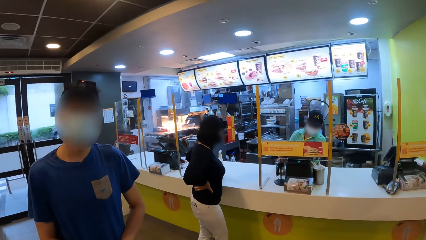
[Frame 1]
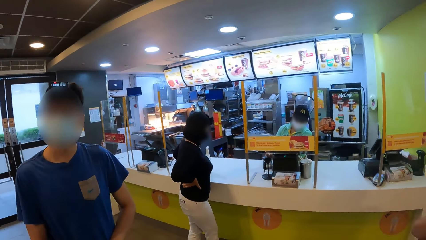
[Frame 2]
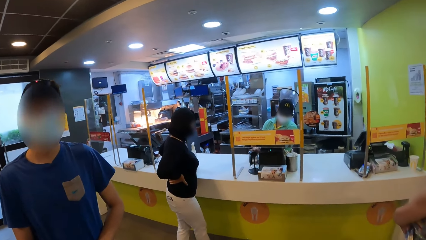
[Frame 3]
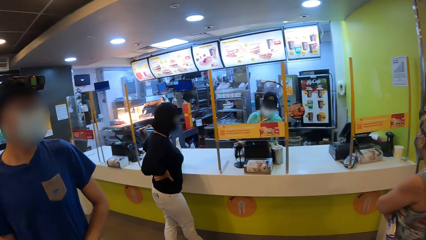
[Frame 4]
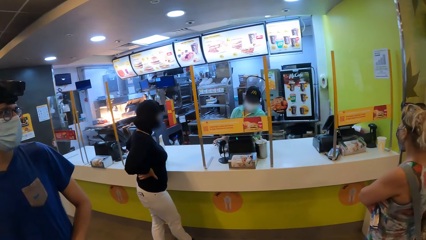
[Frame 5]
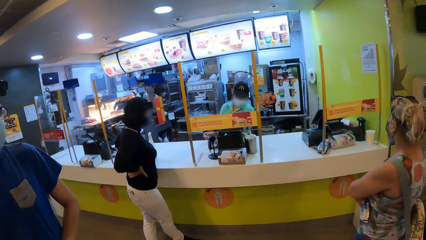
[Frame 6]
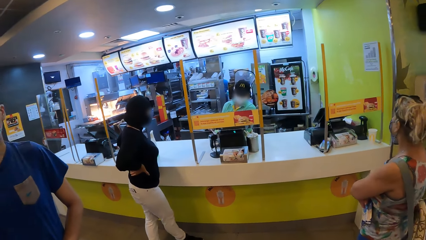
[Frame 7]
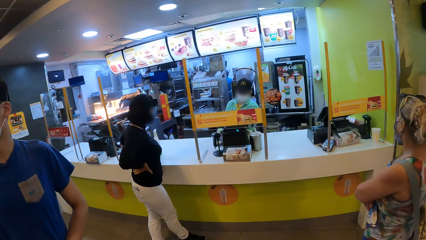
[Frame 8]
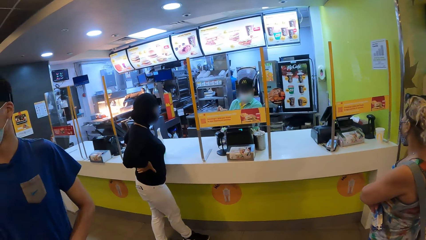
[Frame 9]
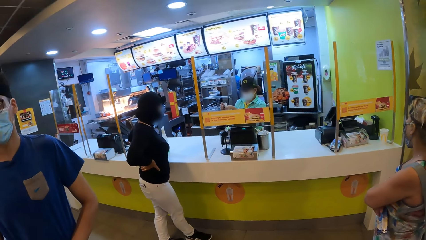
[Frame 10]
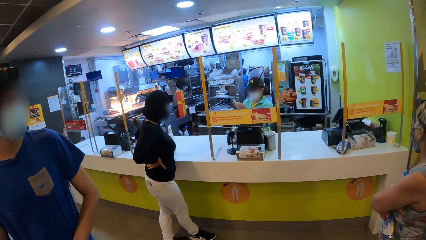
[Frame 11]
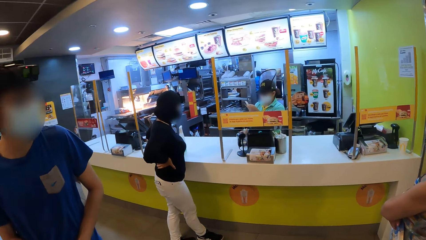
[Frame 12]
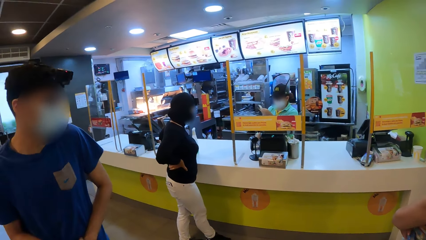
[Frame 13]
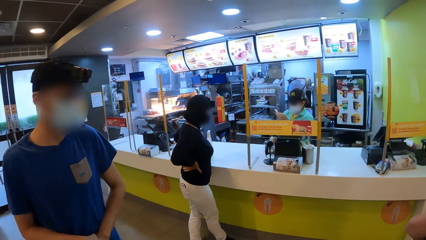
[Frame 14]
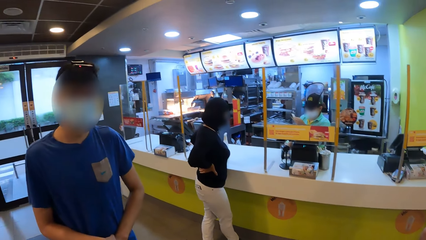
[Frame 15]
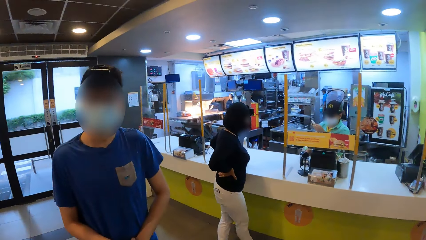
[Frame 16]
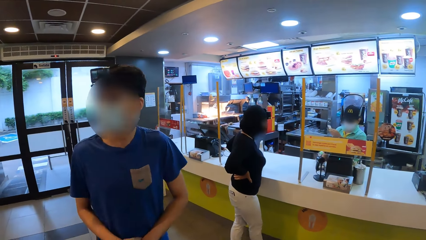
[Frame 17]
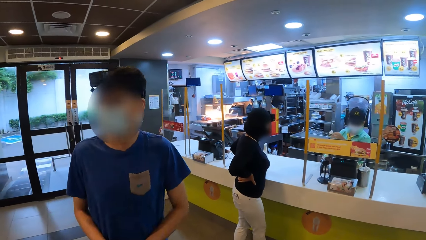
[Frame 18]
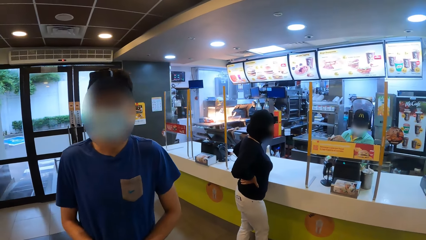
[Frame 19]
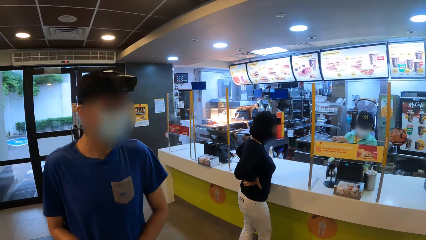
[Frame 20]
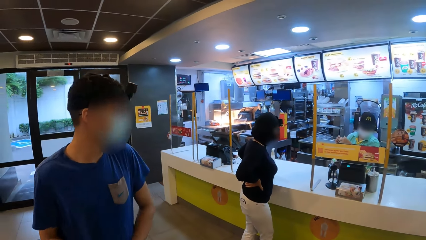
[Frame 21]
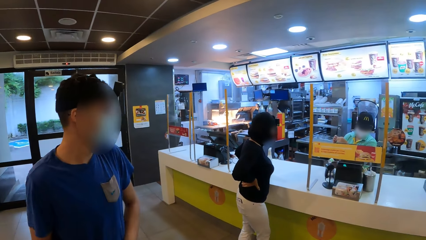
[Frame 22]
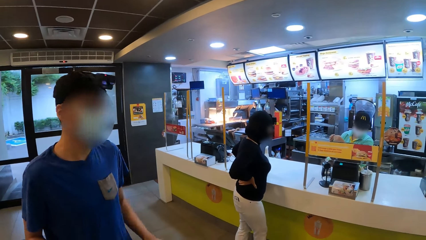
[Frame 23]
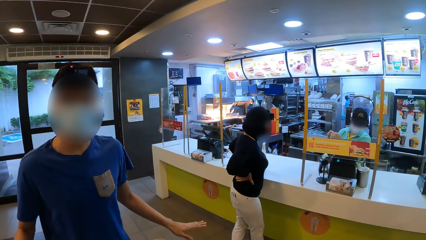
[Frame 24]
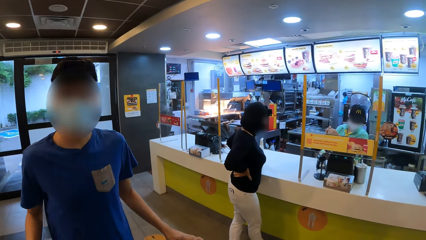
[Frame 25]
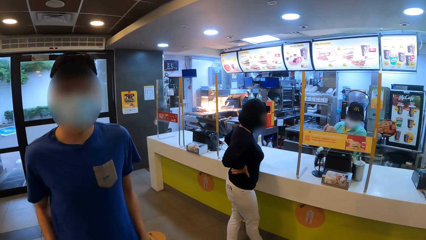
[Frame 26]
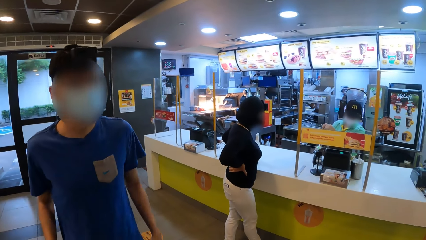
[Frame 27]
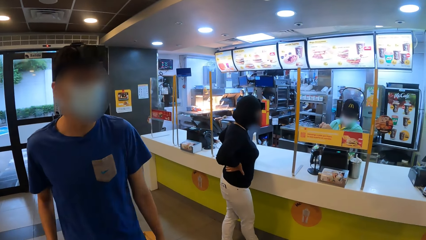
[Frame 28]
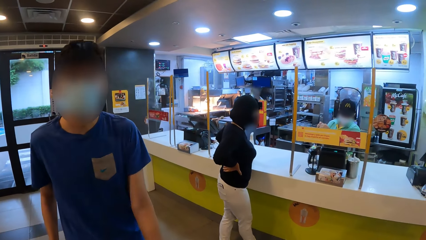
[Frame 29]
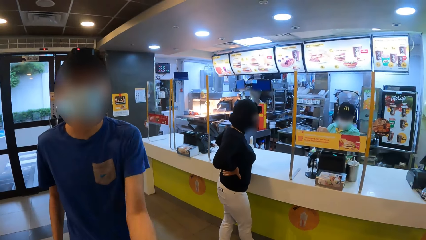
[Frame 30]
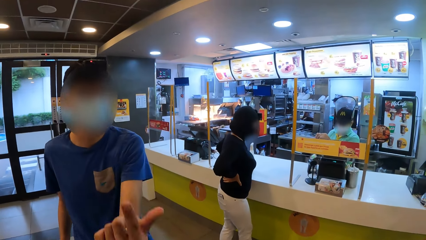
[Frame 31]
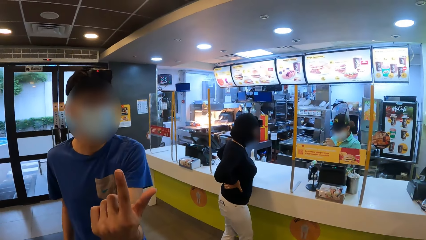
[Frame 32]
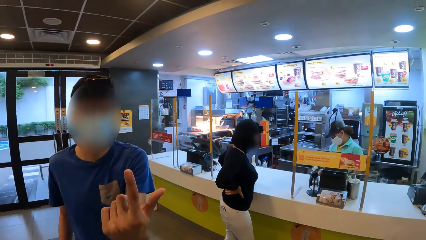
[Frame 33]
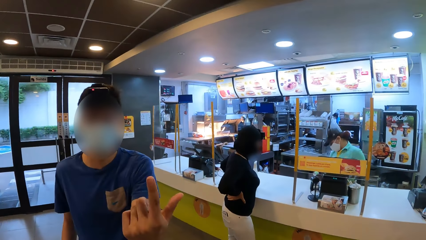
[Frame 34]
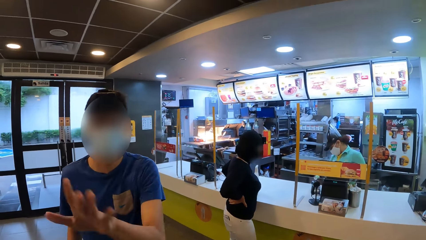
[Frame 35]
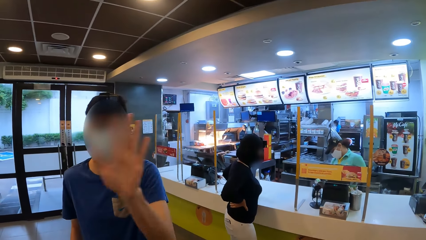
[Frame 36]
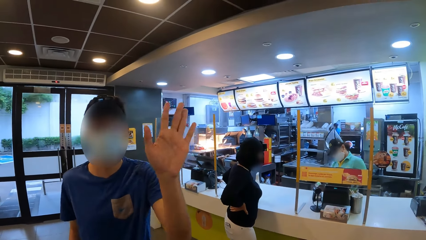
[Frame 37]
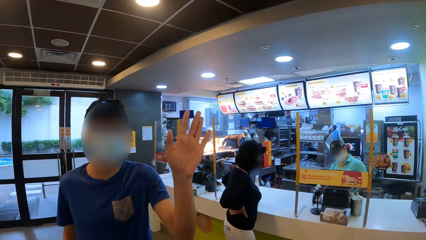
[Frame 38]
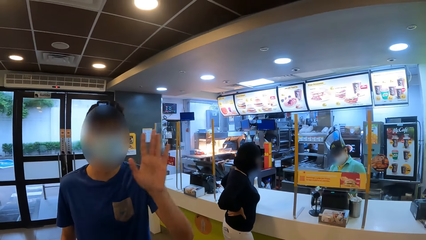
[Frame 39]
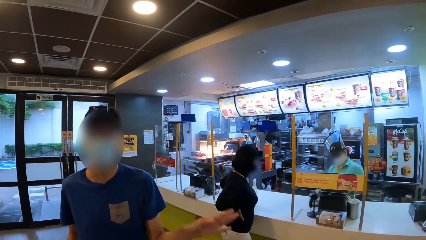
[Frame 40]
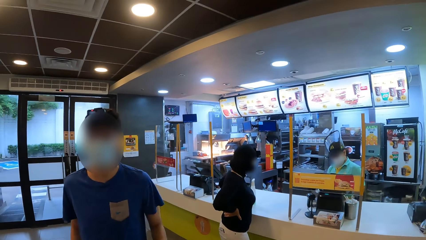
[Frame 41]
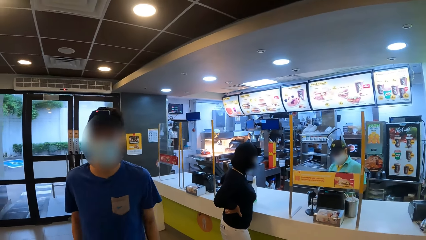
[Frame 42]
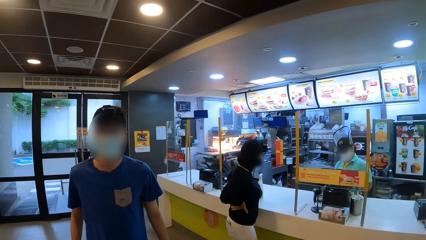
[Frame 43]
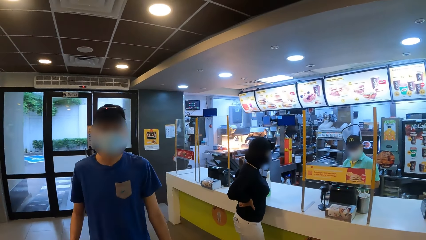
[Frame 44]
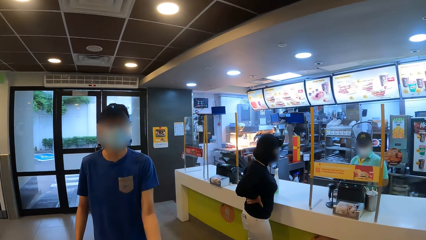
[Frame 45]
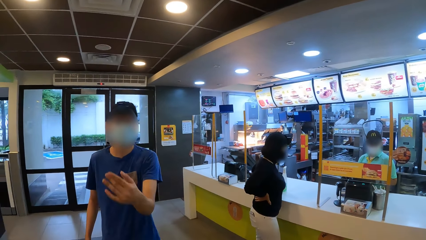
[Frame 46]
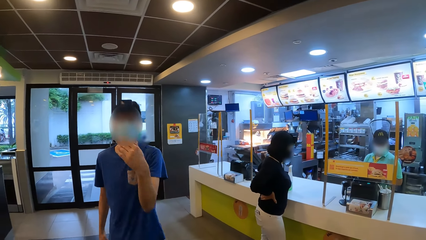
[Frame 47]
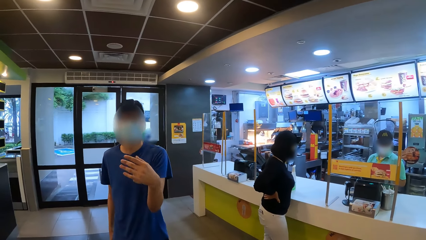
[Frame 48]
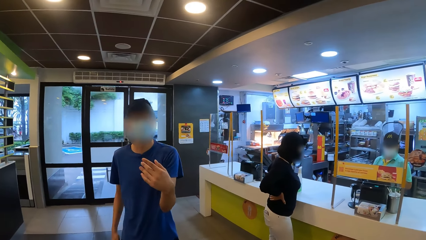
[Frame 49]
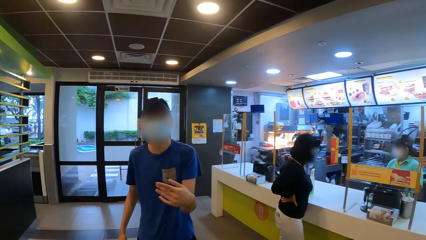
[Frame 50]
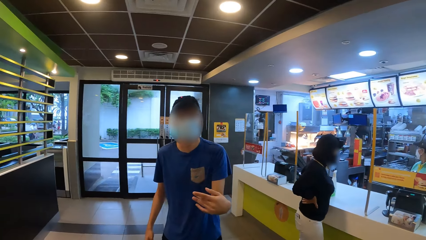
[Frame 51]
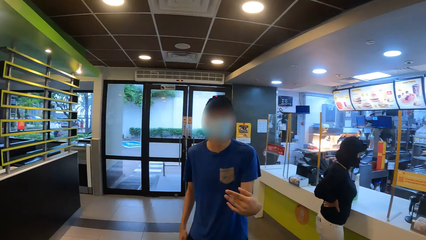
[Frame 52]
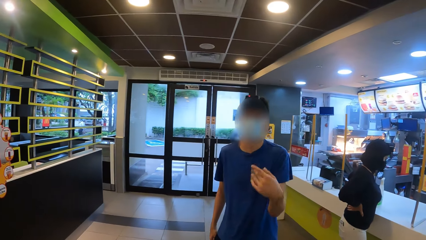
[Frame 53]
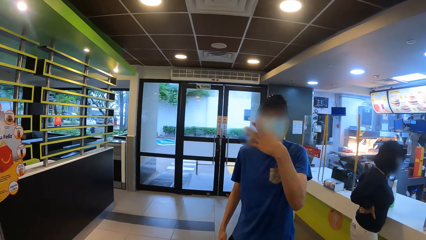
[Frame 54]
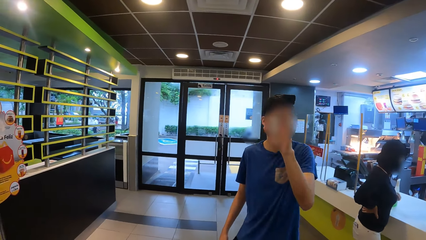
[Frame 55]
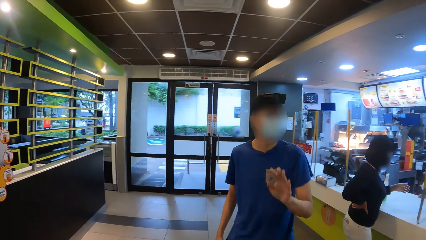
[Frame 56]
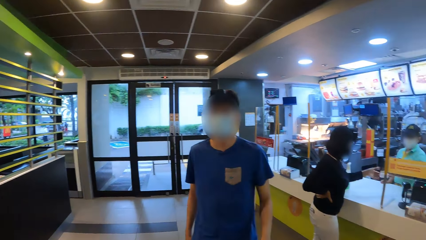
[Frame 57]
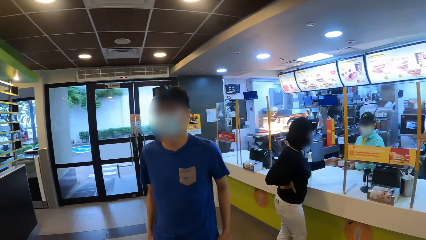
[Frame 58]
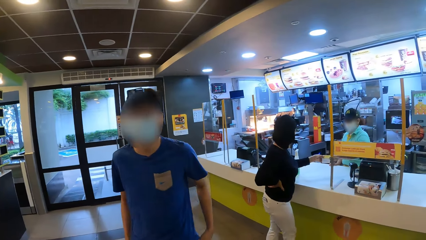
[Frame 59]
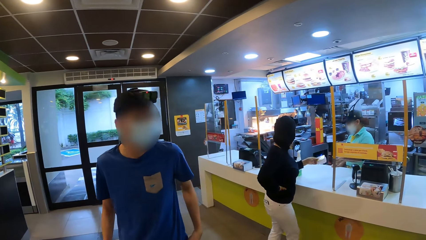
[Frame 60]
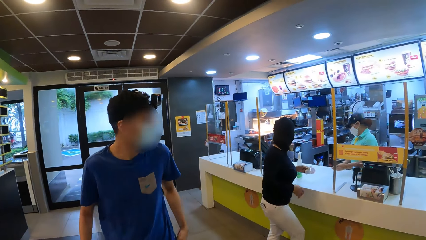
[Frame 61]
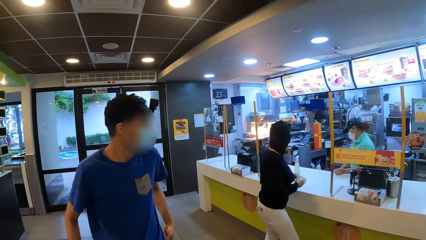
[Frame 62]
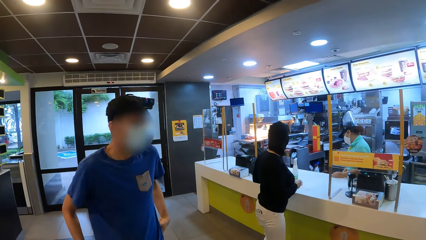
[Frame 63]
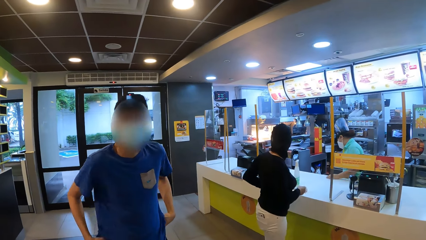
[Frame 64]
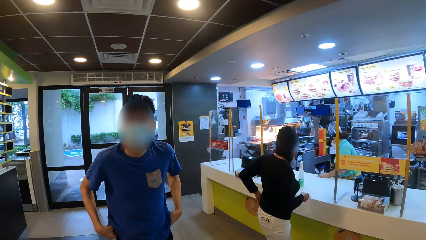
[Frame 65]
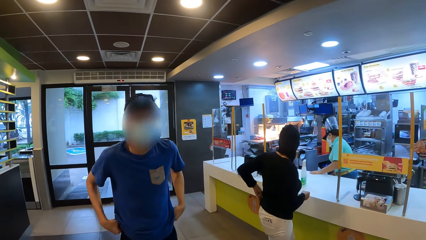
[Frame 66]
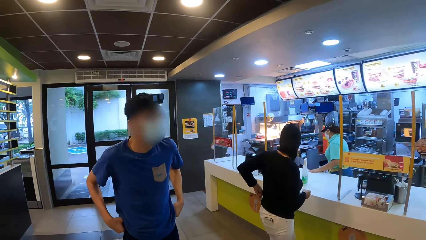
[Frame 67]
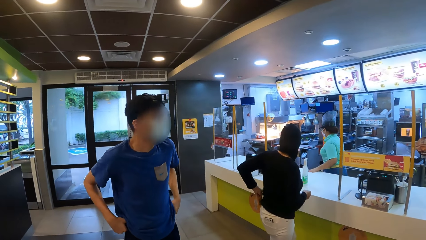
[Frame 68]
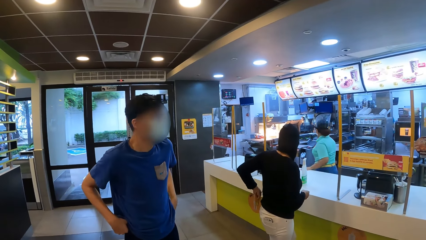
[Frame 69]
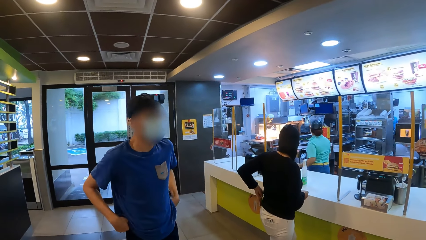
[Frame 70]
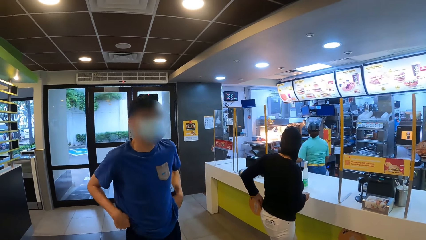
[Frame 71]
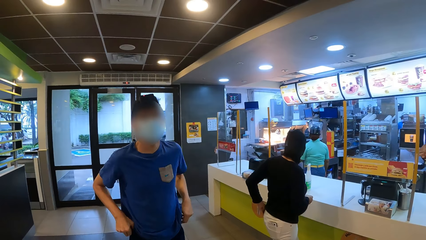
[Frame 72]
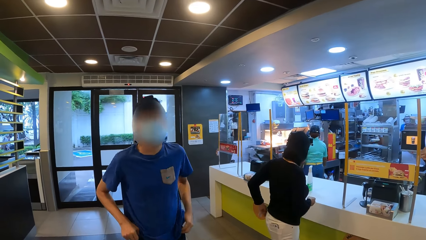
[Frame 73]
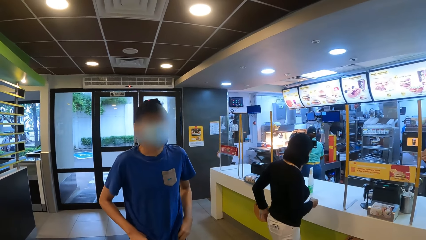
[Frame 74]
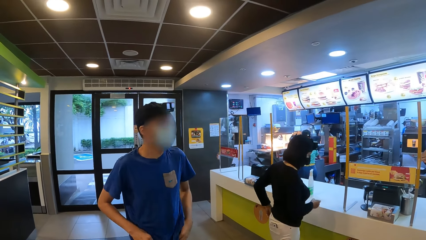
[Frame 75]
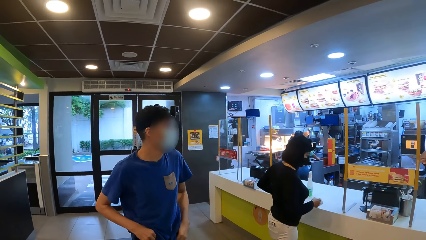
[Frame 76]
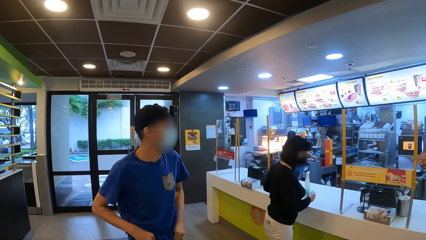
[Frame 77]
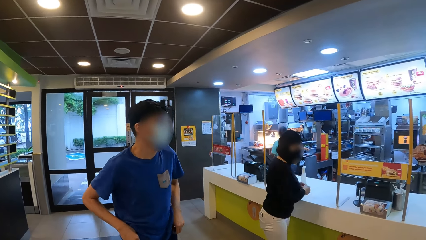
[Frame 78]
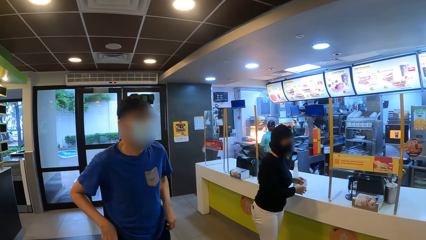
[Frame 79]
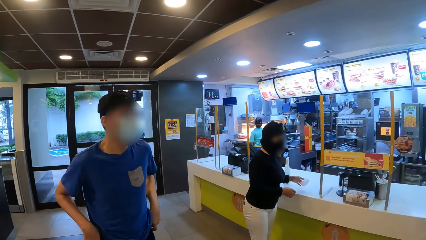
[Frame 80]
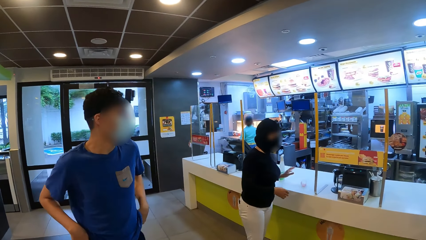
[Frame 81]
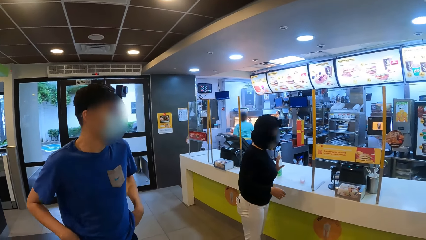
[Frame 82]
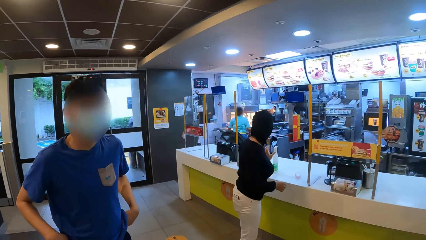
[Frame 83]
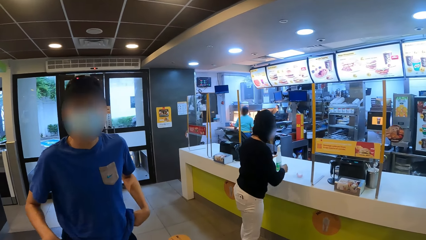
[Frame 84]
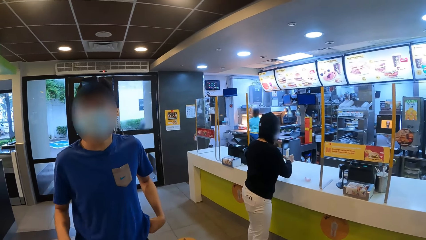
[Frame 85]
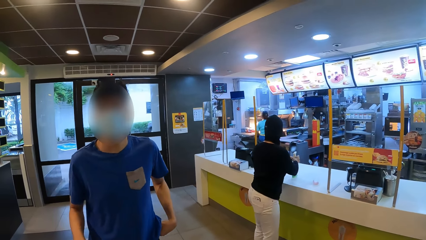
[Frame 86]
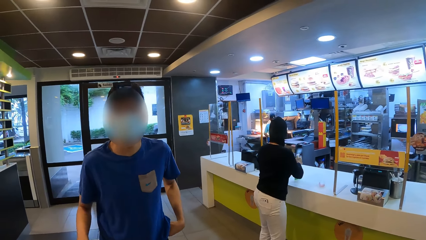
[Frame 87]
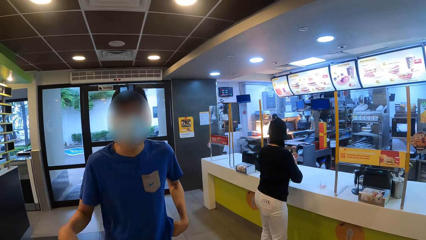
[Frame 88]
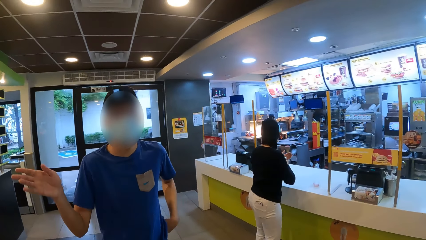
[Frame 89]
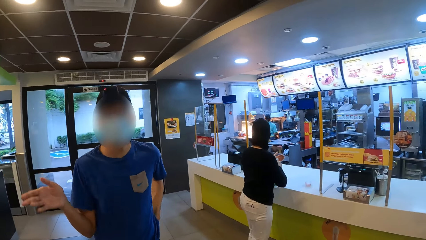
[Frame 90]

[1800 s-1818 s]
A woman takes paper. The woman puts the paper on her right hand. The woman puts a card in a pocket. A man touches his clothes. The woman puts the paper down. The woman takes a spray.
